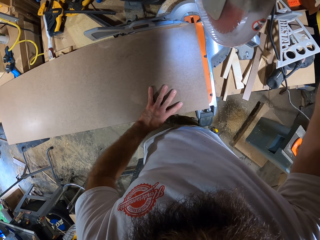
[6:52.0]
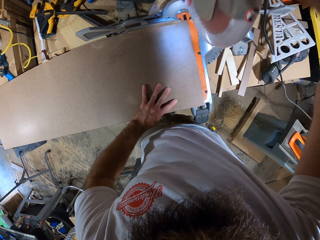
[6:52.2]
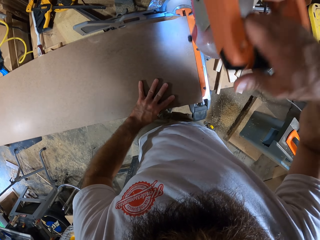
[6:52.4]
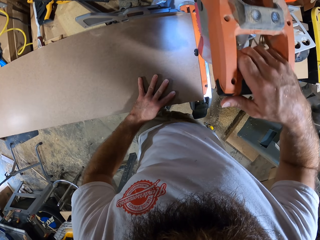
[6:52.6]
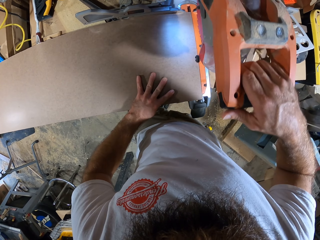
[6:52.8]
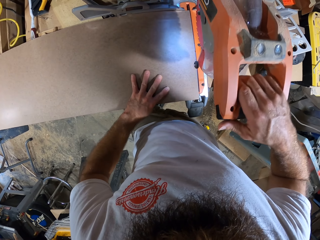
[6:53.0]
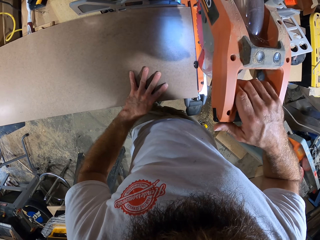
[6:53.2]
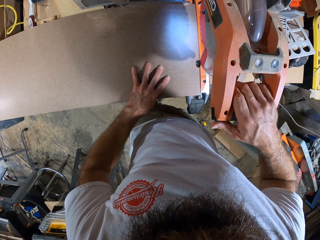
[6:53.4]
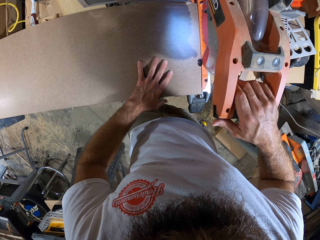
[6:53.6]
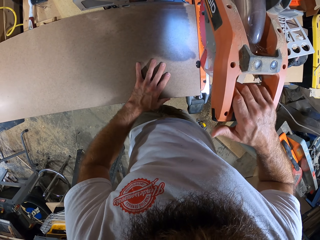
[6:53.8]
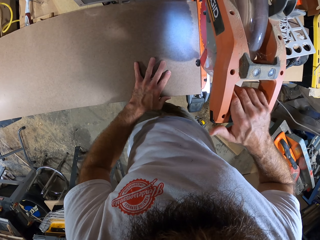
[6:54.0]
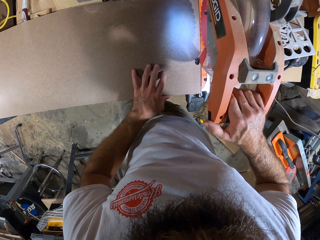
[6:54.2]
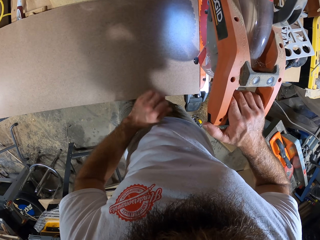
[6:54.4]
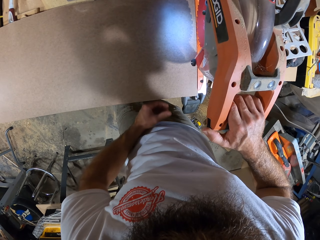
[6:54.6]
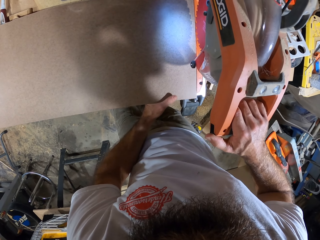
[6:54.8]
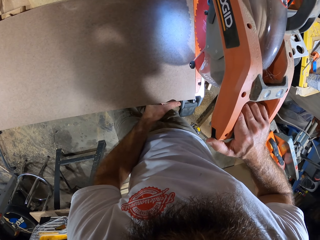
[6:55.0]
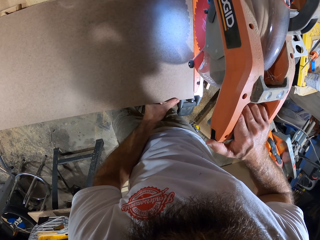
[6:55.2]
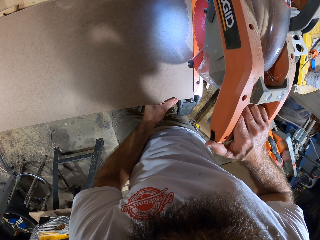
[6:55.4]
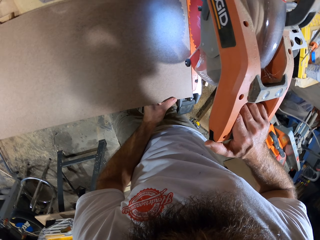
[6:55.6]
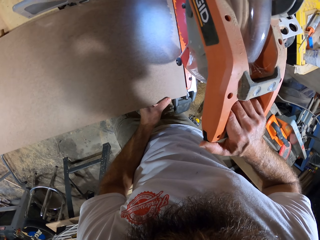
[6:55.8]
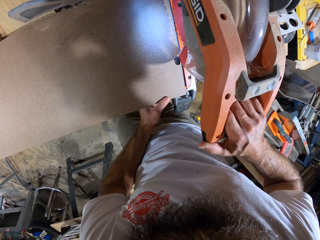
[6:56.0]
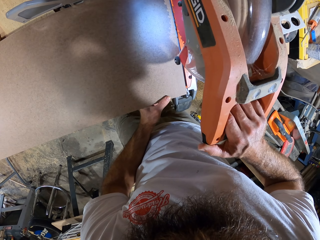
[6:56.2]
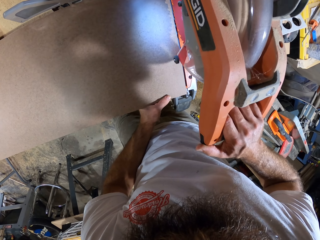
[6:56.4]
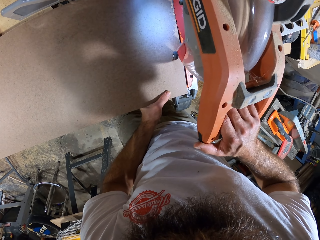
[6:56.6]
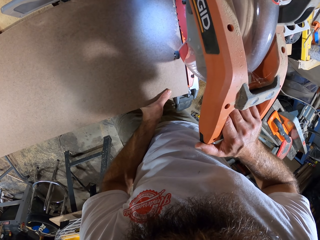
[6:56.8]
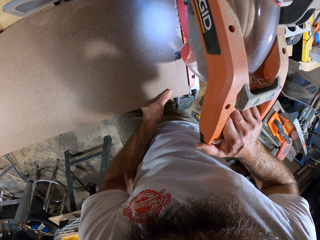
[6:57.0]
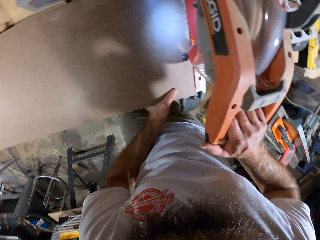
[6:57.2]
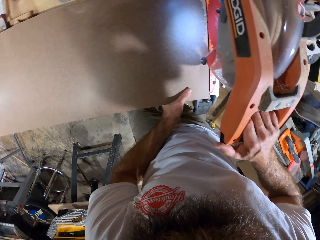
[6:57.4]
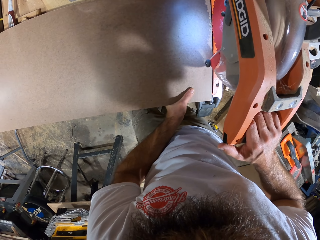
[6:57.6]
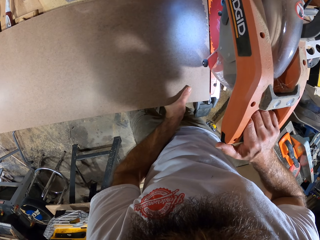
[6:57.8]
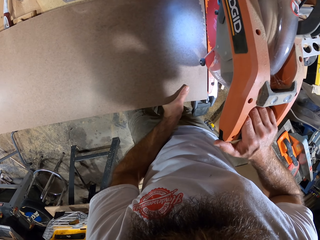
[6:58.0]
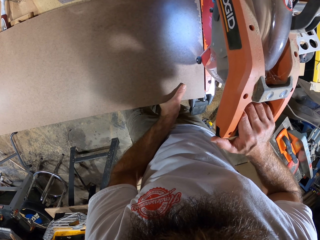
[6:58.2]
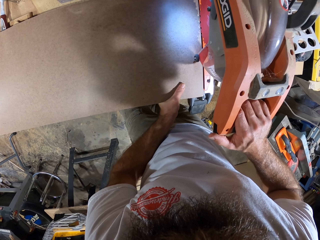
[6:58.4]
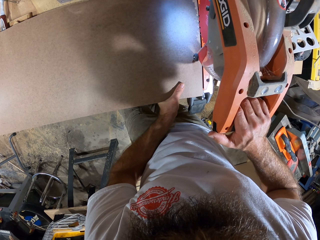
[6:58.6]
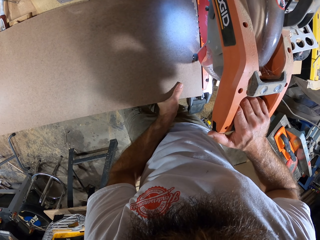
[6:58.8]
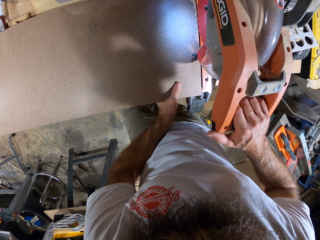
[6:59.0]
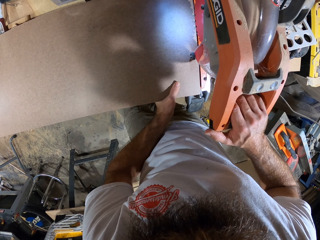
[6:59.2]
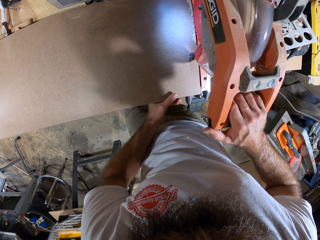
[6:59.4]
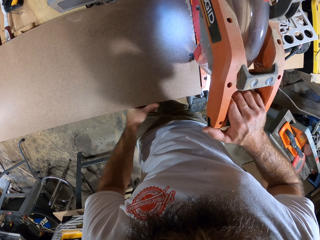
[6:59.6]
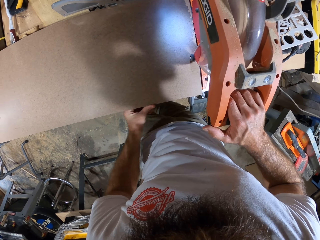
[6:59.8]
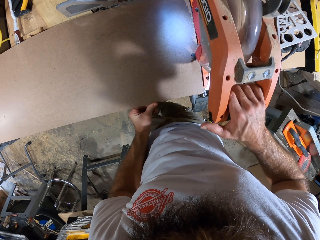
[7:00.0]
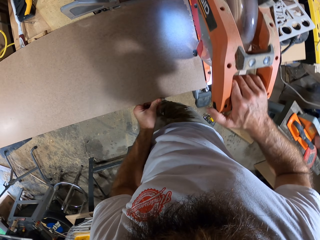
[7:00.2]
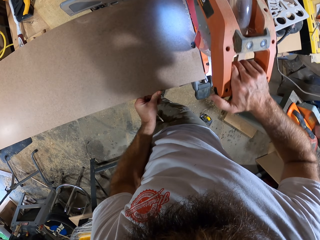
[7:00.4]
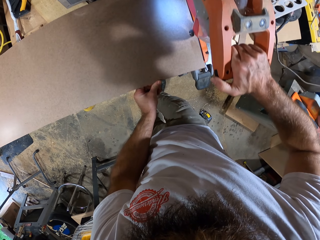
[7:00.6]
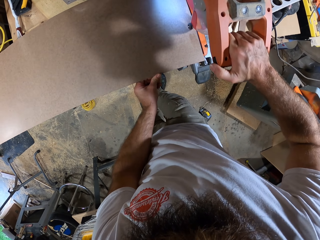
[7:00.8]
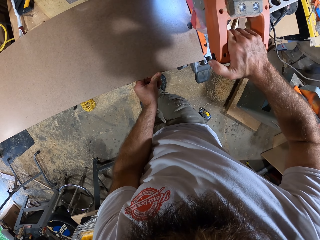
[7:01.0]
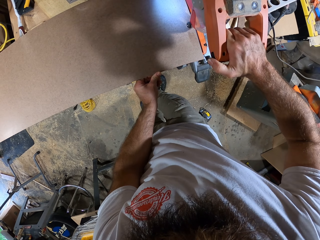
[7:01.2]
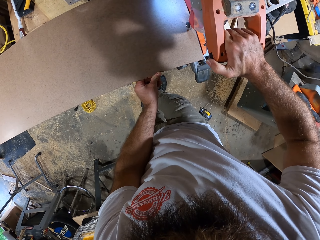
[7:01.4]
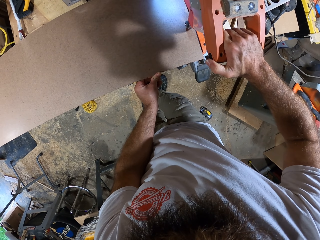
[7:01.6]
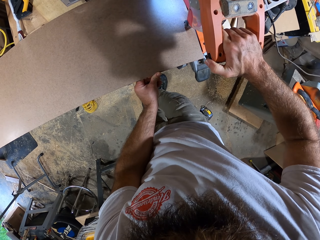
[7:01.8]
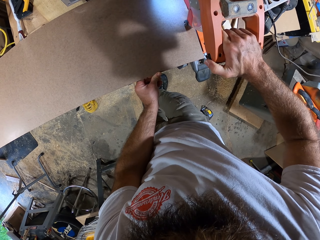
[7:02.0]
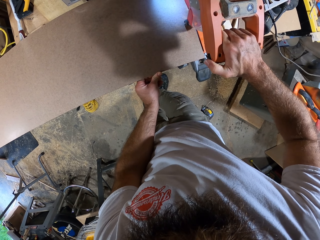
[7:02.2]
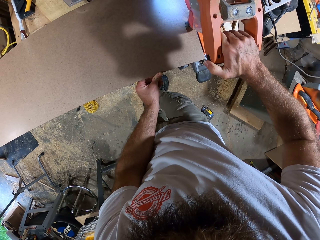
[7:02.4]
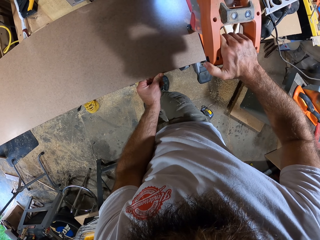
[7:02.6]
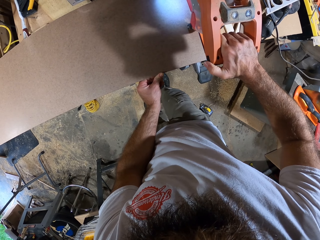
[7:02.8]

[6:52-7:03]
The camera wearer cuts the plywood board with the industrial wood cutter in his right hand. He holds down the plywood board to the industrial wood cutter with his left hand. He adjusts the plywood board on the industrial wood cutter with his left hand.

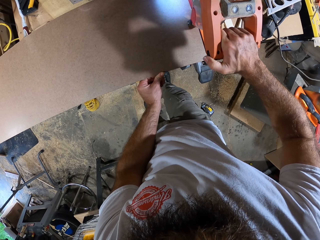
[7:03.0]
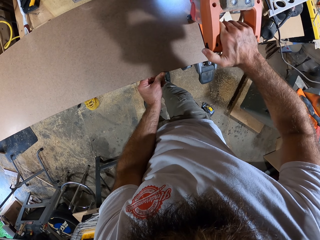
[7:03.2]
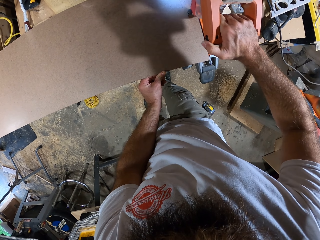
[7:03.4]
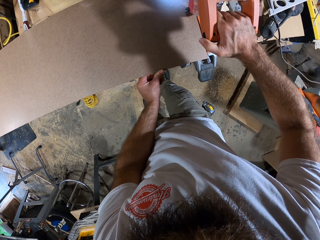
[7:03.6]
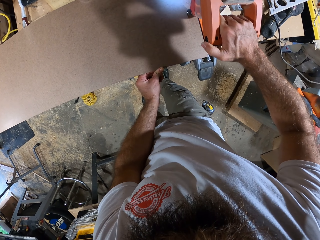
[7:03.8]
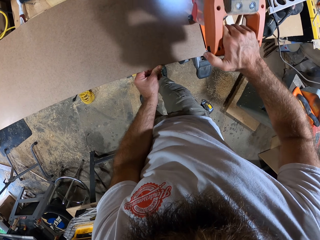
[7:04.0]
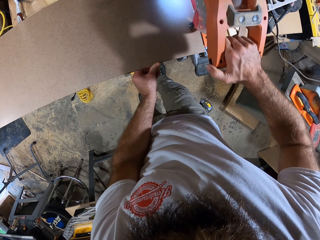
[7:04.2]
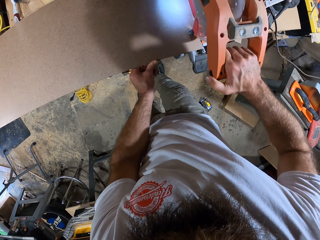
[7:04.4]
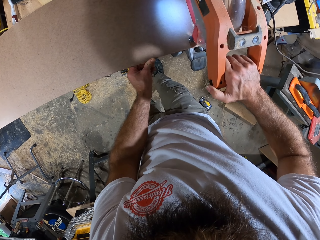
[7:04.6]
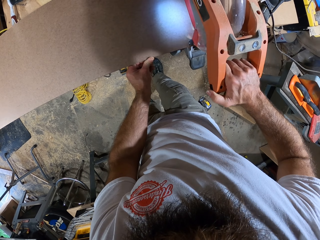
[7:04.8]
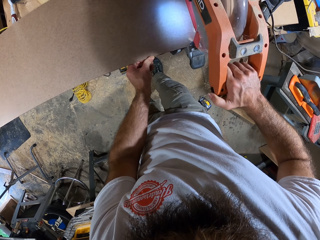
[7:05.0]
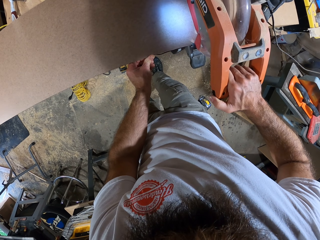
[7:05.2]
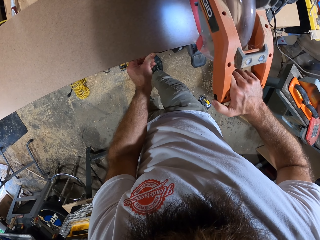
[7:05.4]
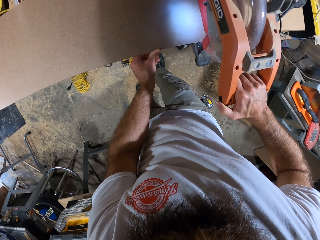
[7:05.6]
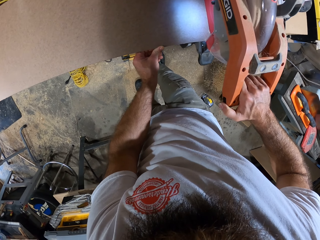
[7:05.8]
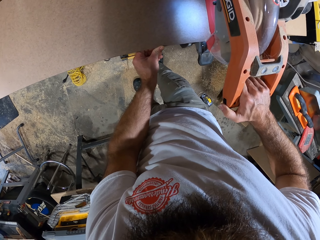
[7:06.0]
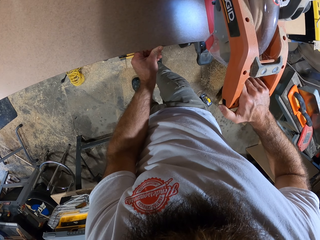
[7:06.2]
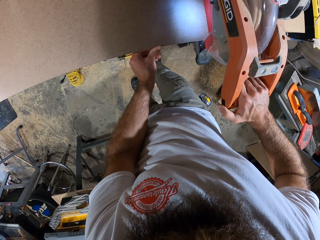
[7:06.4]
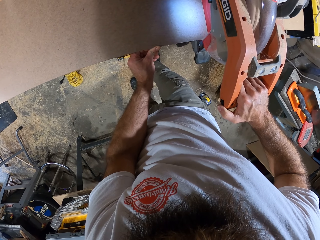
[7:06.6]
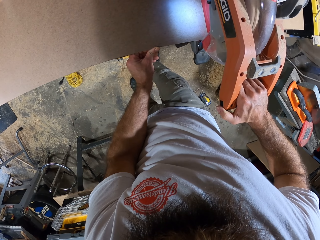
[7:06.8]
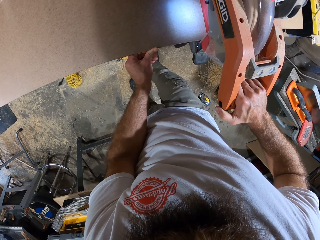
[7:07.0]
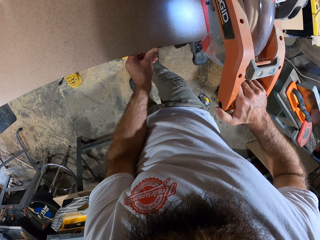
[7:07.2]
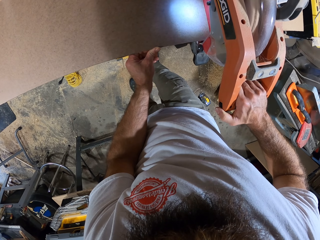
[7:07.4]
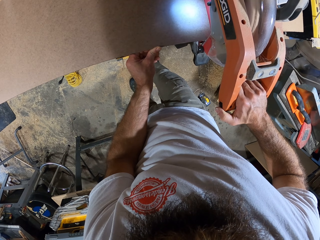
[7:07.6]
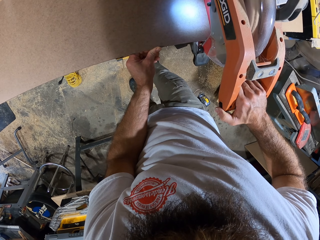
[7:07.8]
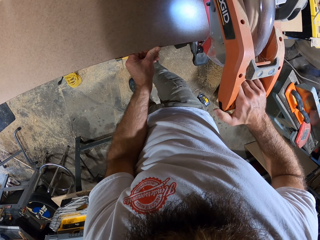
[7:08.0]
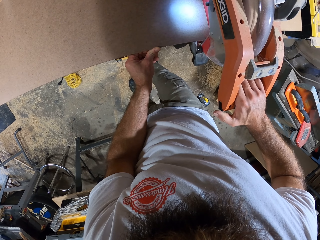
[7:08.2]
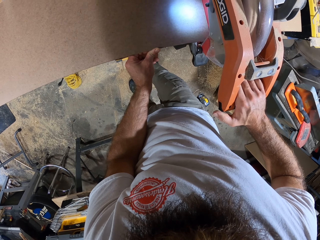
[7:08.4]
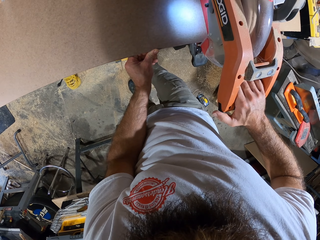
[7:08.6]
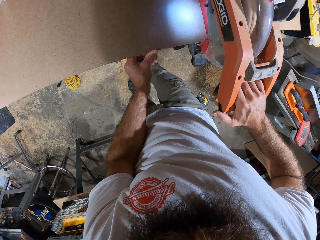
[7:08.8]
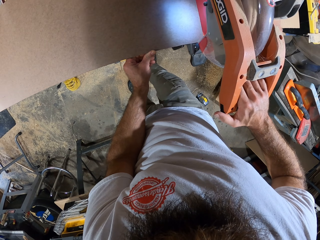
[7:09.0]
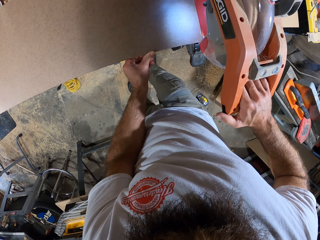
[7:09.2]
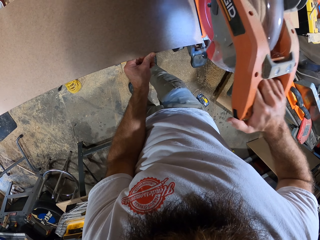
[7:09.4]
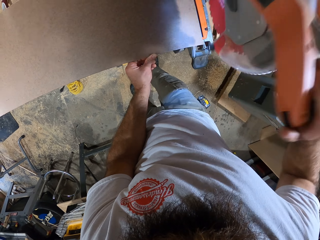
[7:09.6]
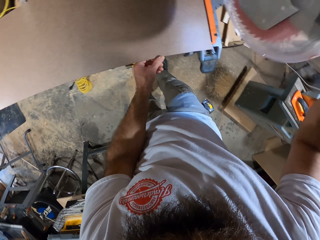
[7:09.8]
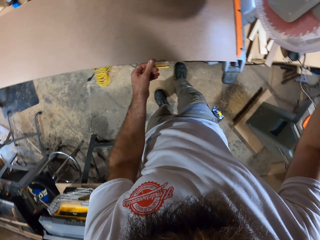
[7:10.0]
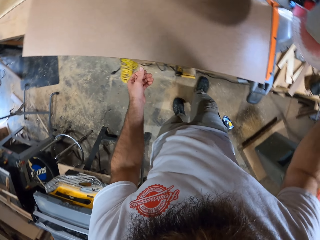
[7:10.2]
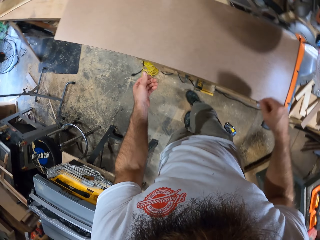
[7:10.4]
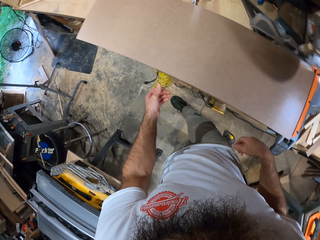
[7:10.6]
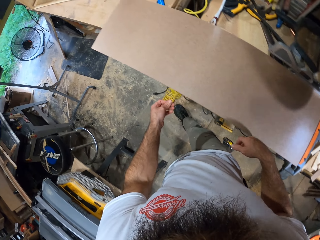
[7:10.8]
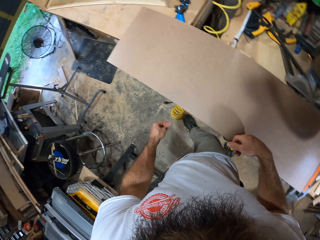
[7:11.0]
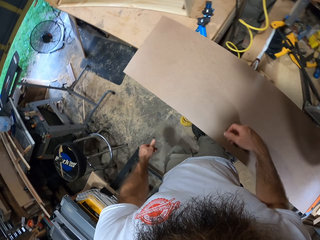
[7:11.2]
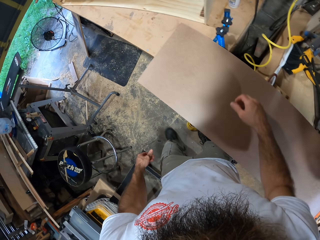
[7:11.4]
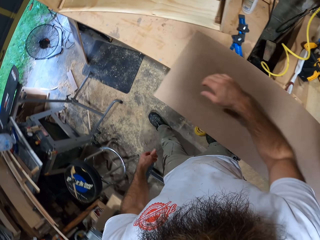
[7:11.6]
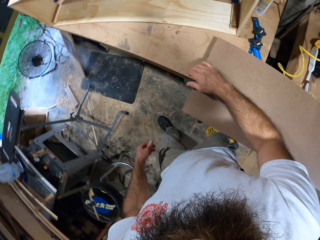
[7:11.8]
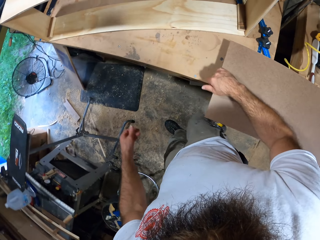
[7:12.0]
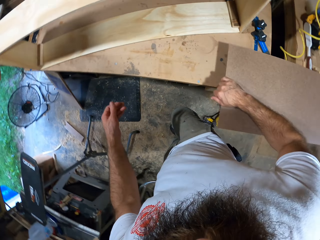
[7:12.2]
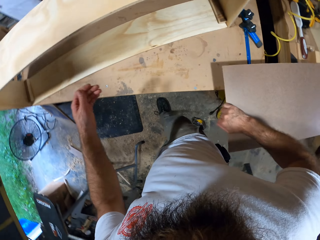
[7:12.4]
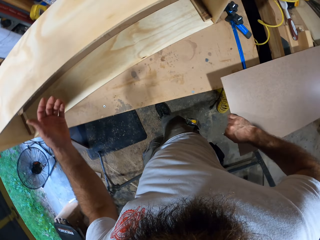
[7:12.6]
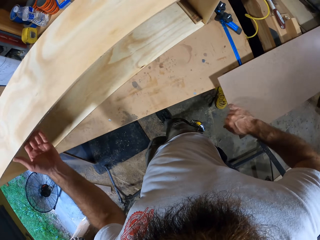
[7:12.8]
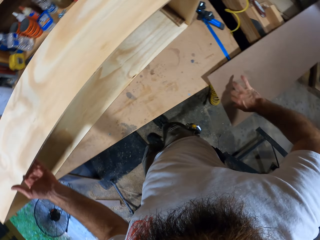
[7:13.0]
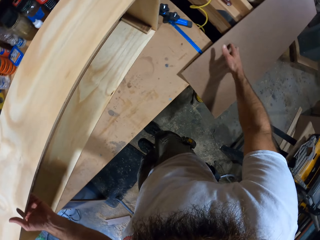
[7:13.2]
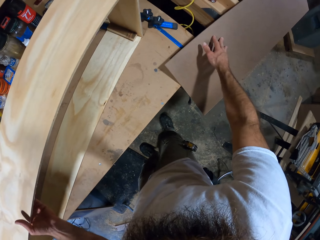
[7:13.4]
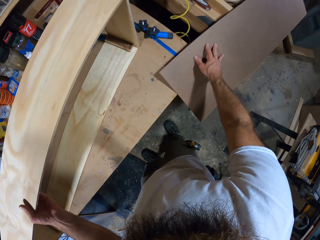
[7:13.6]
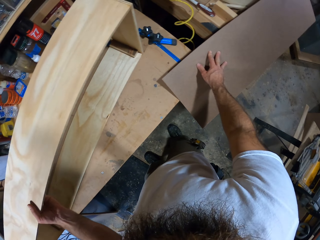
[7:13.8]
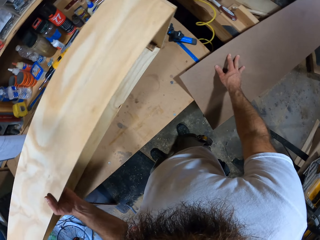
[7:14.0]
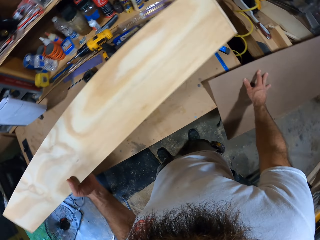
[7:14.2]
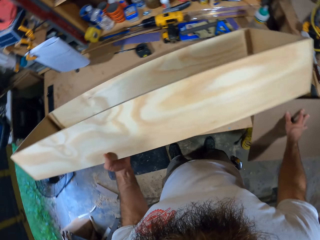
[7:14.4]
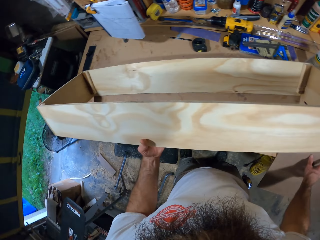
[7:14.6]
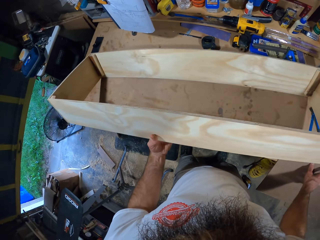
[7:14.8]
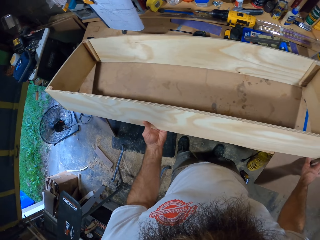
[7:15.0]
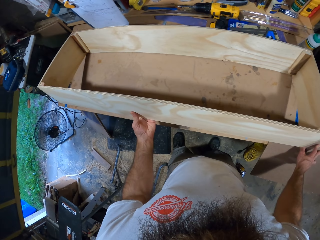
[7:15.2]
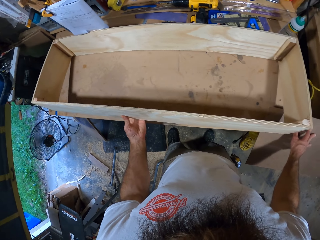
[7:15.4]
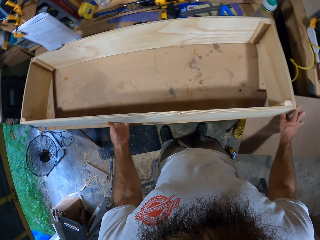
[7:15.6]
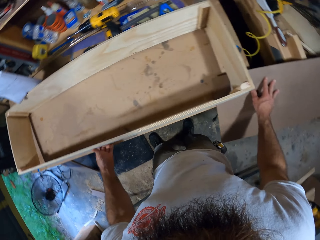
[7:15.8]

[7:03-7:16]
The camera wearer cuts the wooden board with a marble cutter. He moves the plywood board with his right hand. He lays the wooden box on its back on the table with his right hand.
